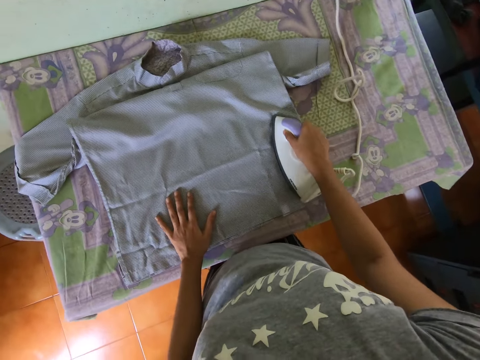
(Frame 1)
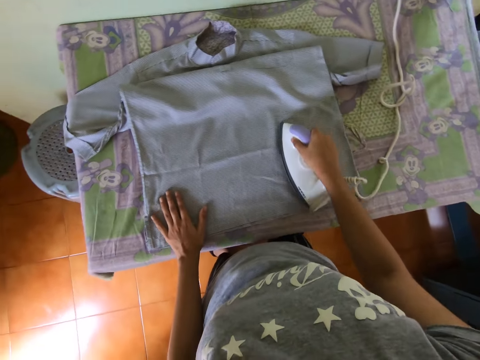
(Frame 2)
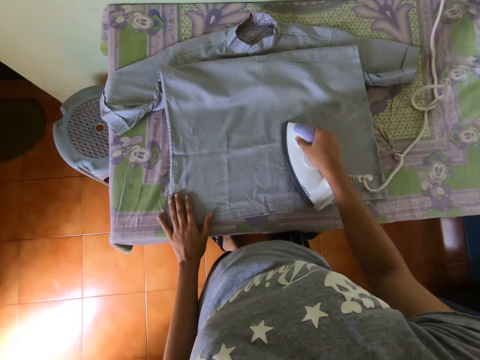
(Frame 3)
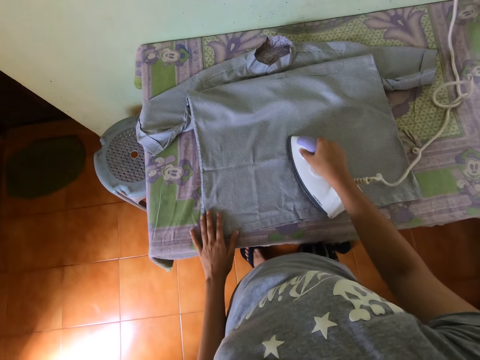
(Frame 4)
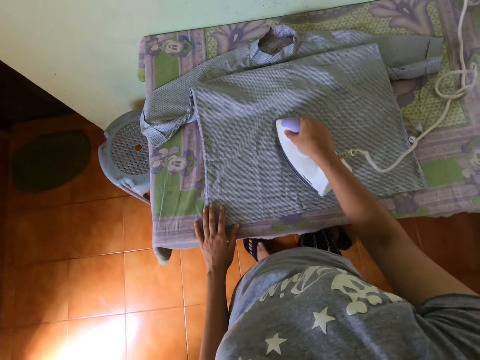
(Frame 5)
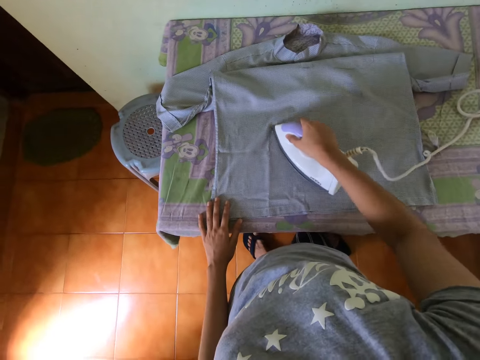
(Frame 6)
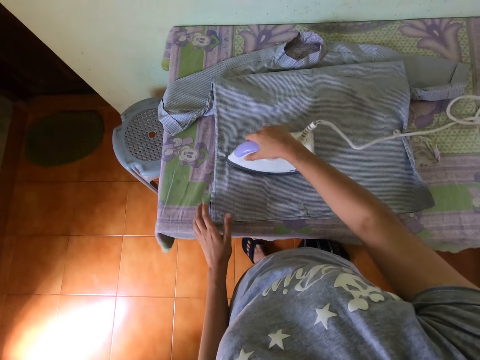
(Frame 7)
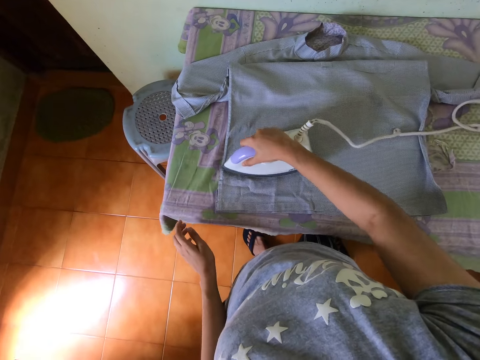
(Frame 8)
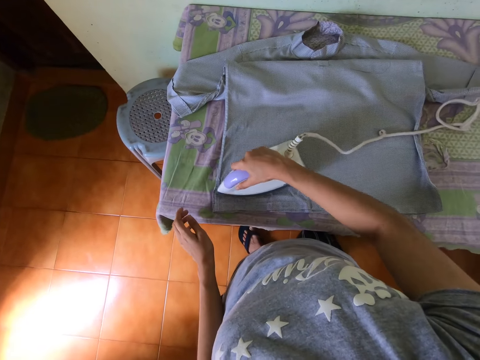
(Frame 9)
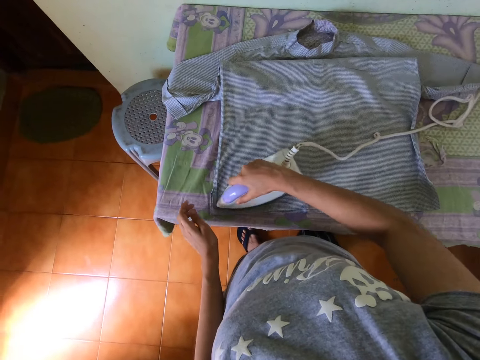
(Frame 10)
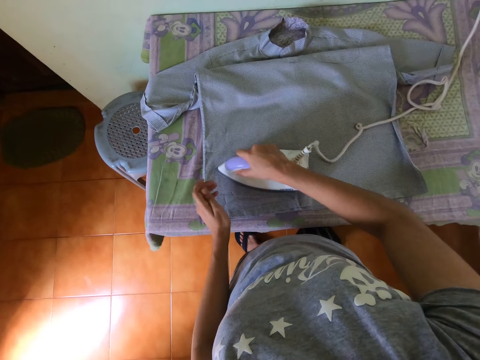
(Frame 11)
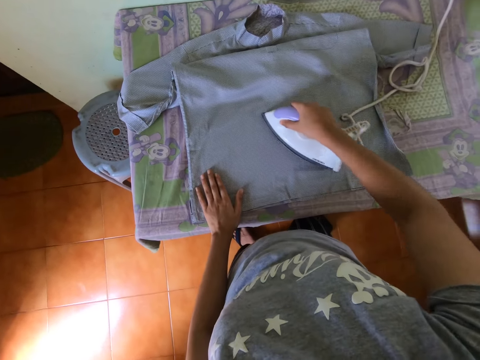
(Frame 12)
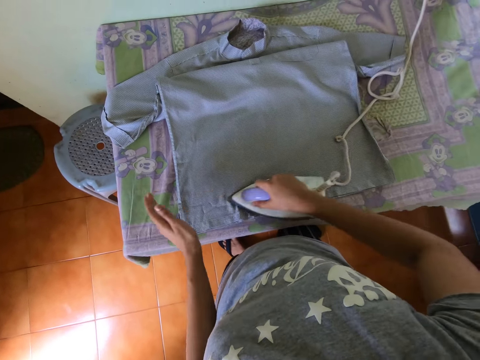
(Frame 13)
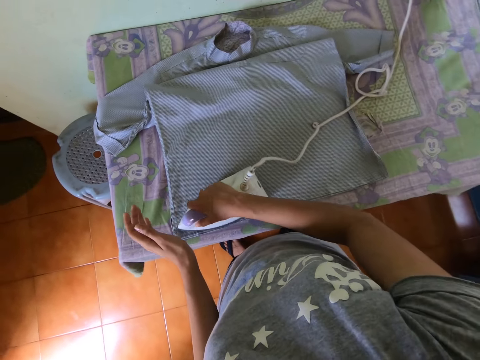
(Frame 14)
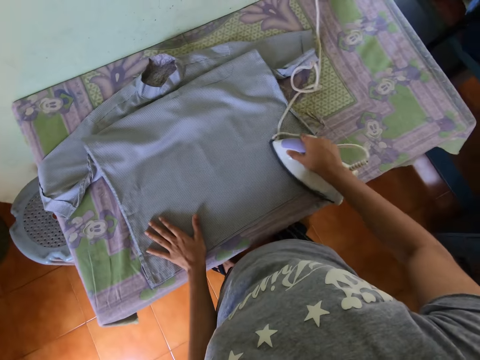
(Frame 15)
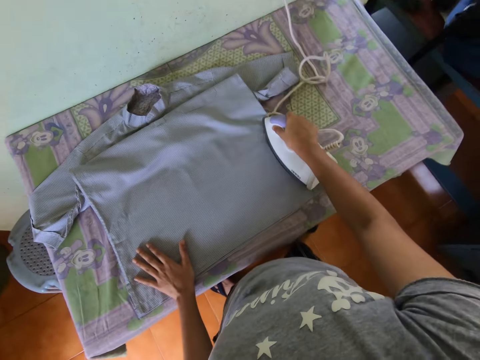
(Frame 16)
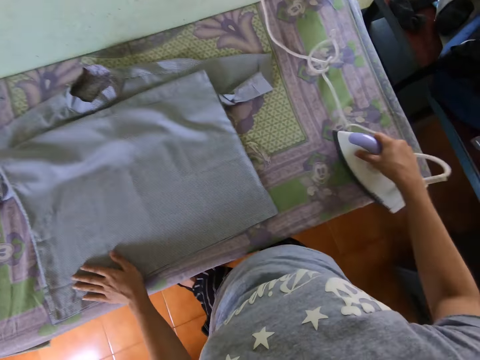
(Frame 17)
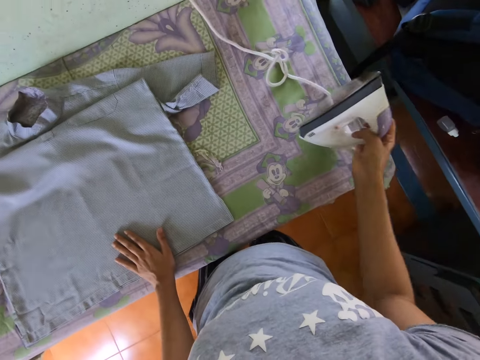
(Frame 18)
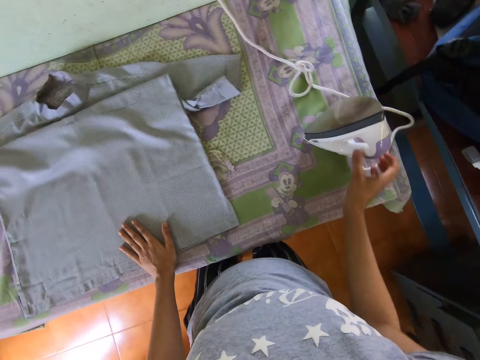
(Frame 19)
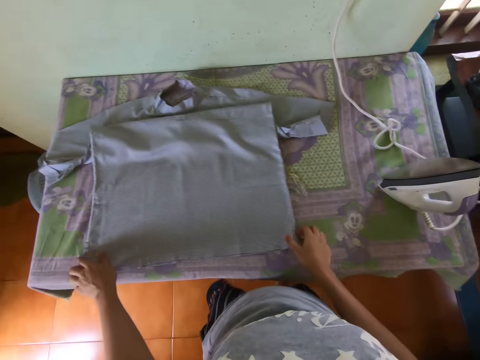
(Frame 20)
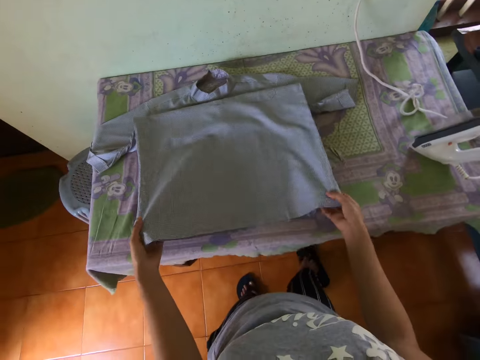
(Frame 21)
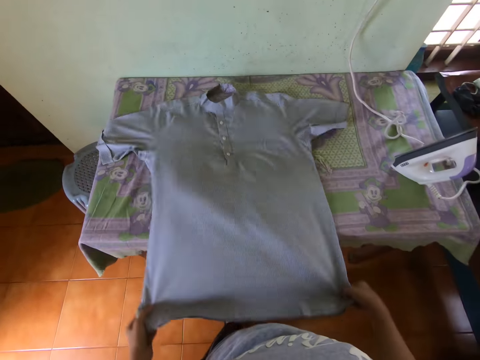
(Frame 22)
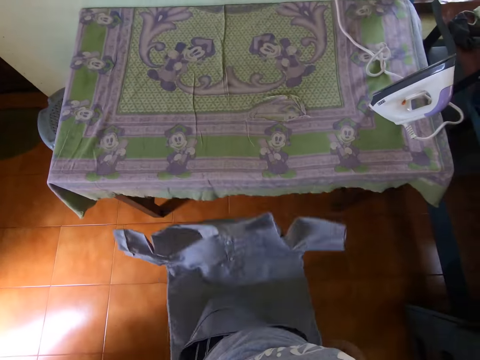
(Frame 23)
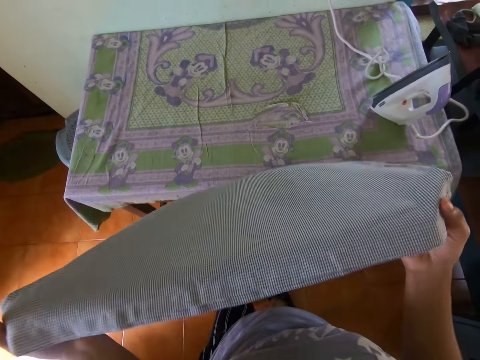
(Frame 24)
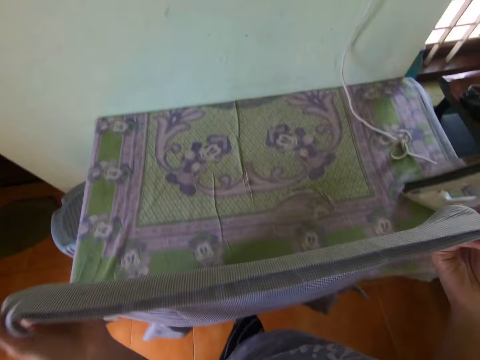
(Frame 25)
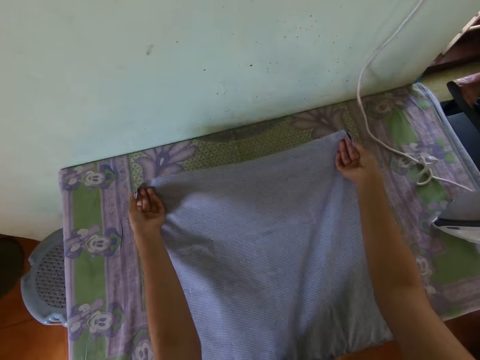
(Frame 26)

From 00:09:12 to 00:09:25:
The camera wearer places a hand on a shirt. They iron the shirt. They put an iron box on the ironing board. They pick up a t-shirt on the ironing board. They pull the shirt. They straighten the t-shirt.

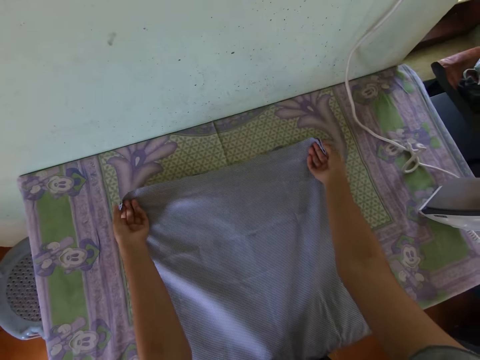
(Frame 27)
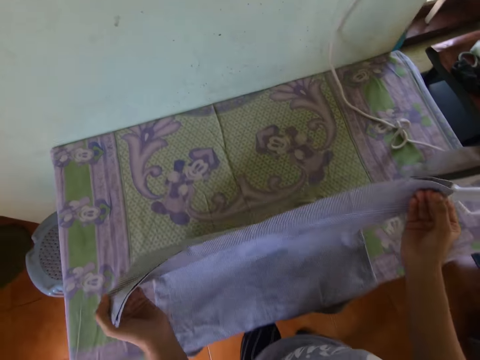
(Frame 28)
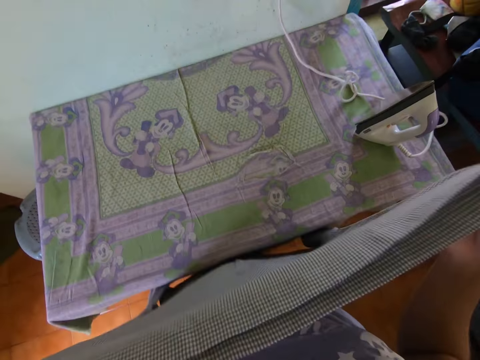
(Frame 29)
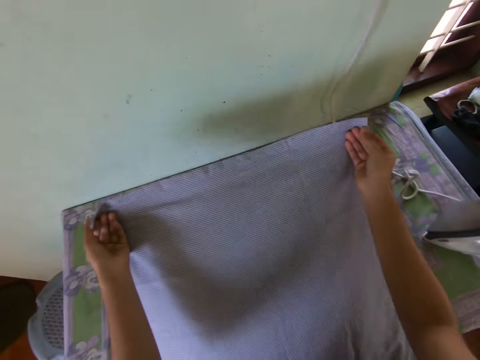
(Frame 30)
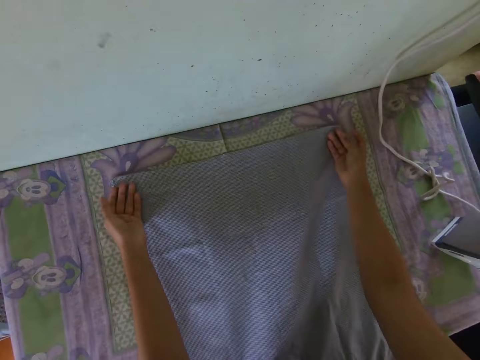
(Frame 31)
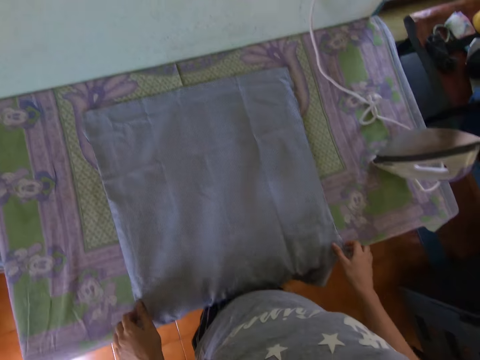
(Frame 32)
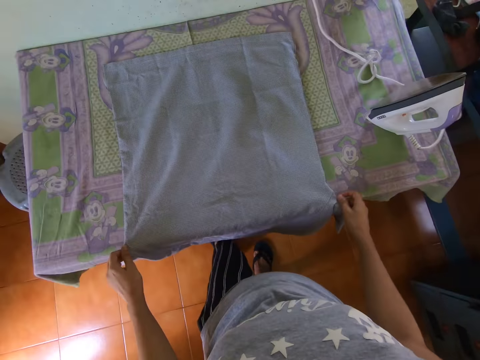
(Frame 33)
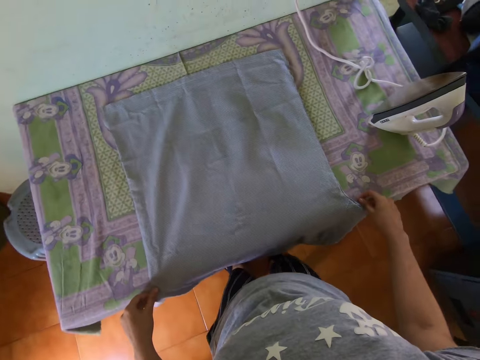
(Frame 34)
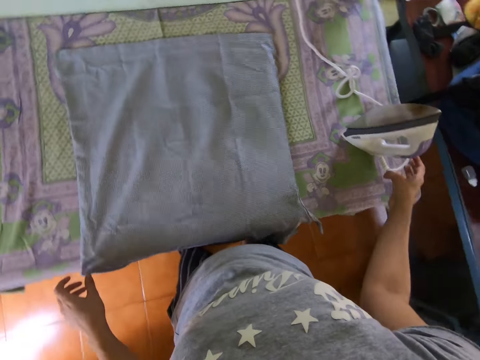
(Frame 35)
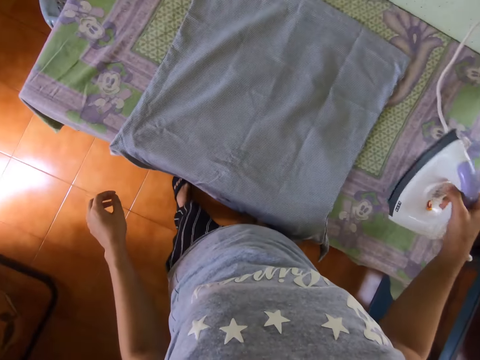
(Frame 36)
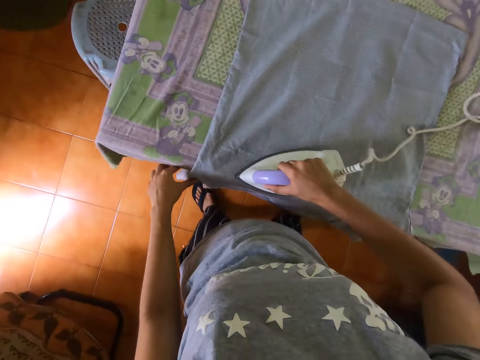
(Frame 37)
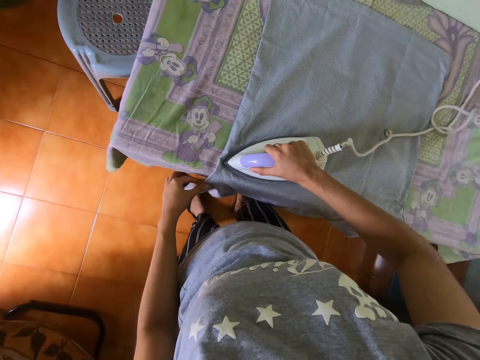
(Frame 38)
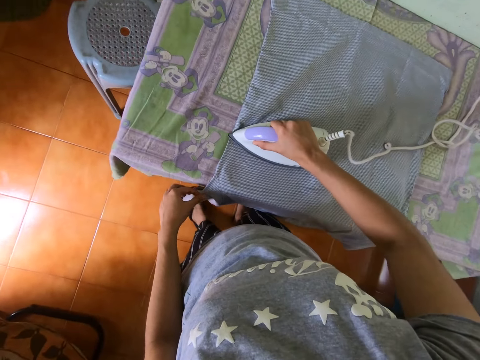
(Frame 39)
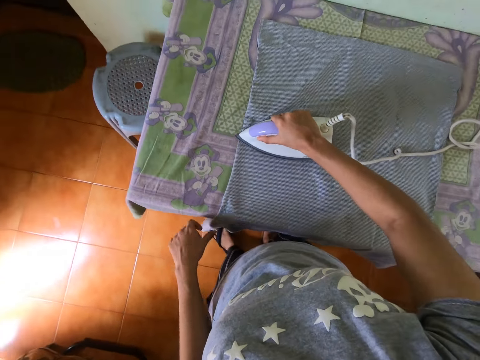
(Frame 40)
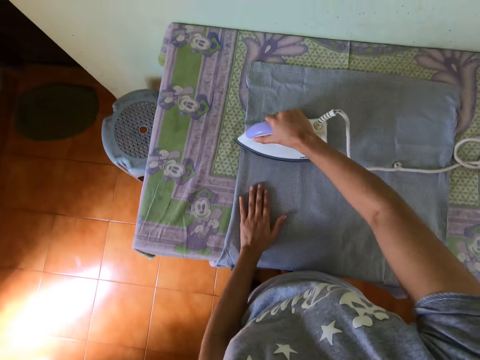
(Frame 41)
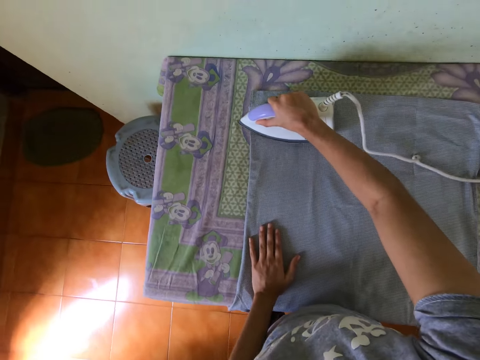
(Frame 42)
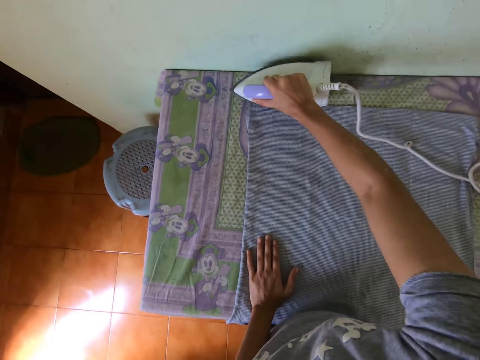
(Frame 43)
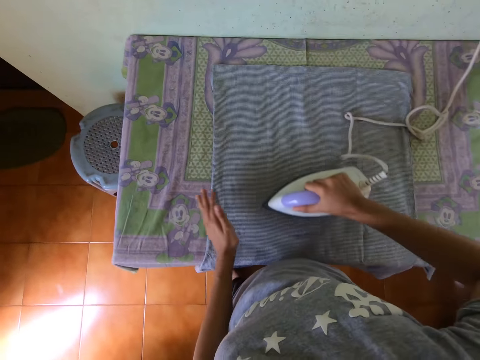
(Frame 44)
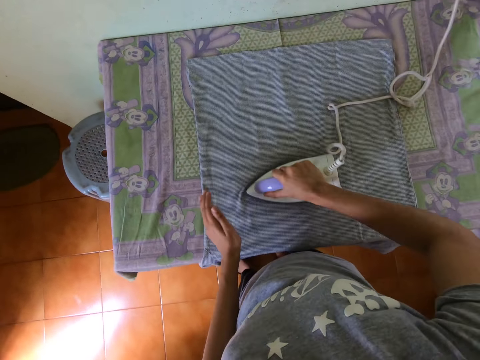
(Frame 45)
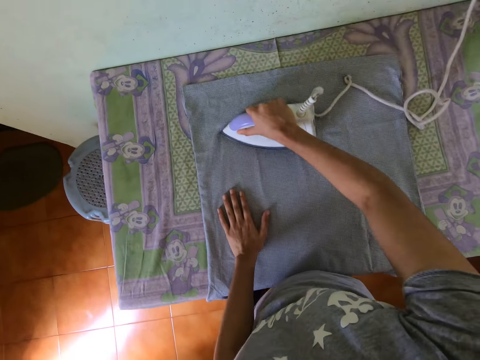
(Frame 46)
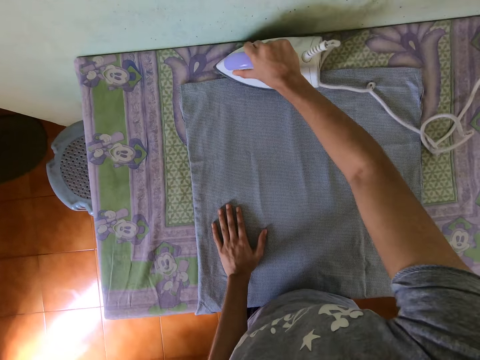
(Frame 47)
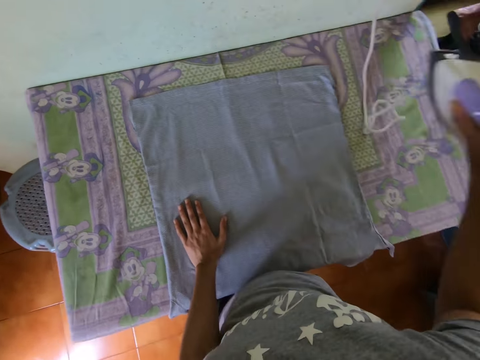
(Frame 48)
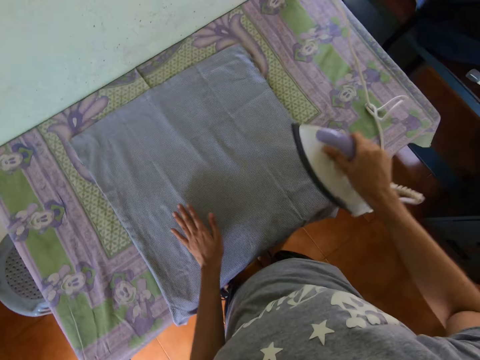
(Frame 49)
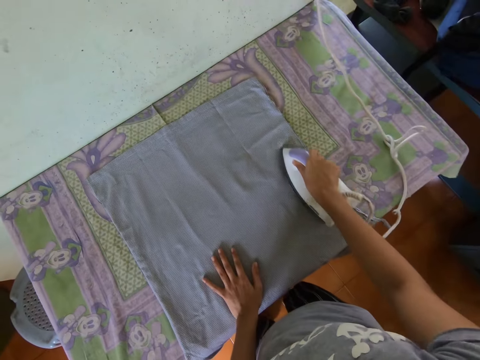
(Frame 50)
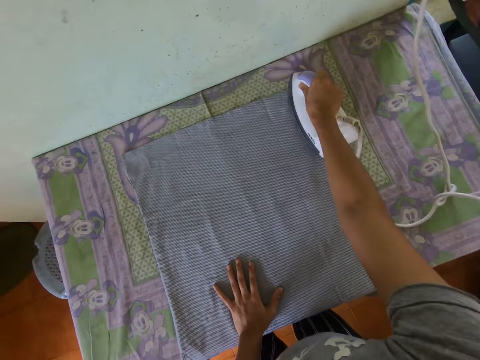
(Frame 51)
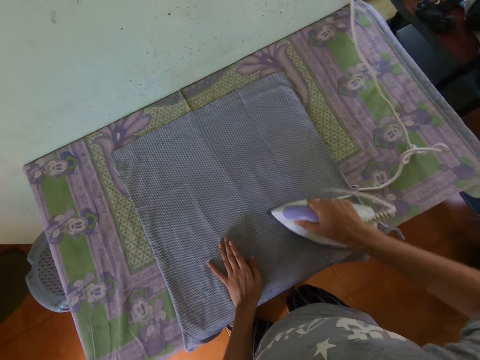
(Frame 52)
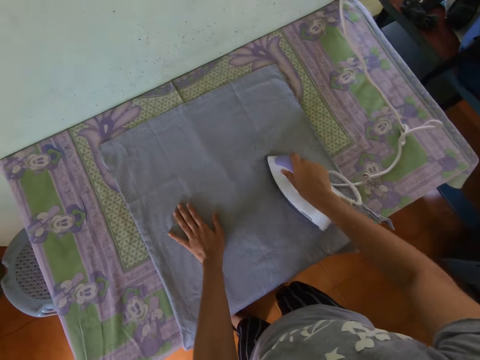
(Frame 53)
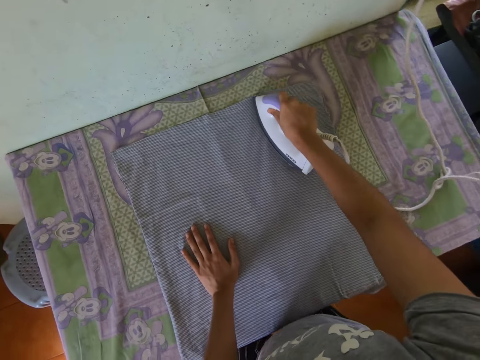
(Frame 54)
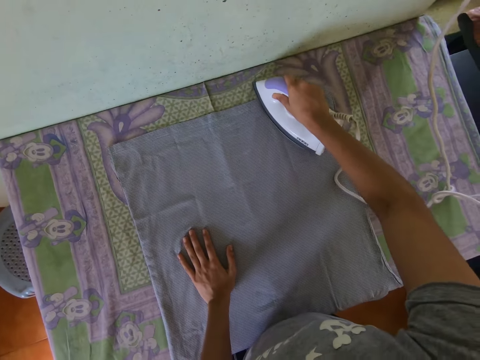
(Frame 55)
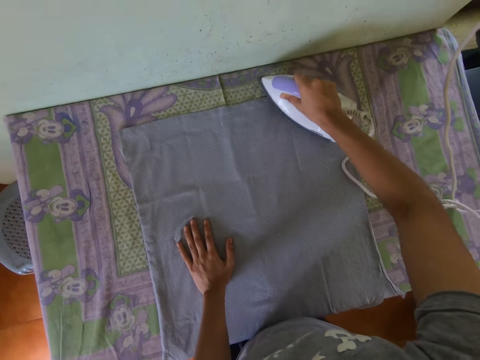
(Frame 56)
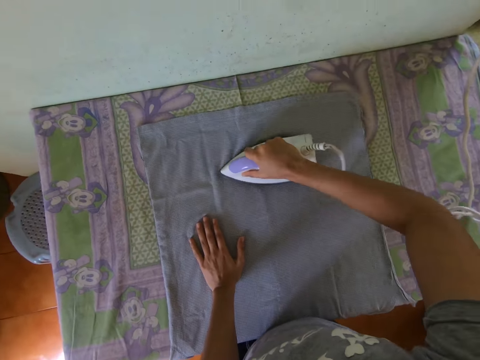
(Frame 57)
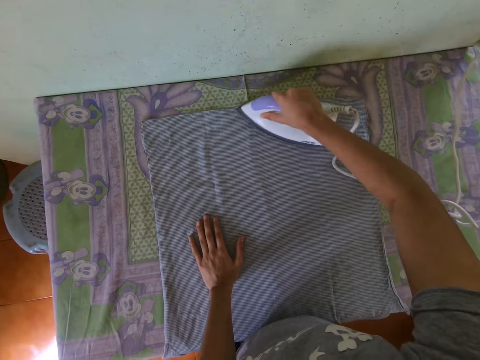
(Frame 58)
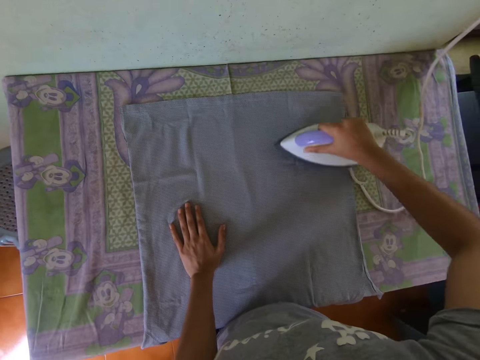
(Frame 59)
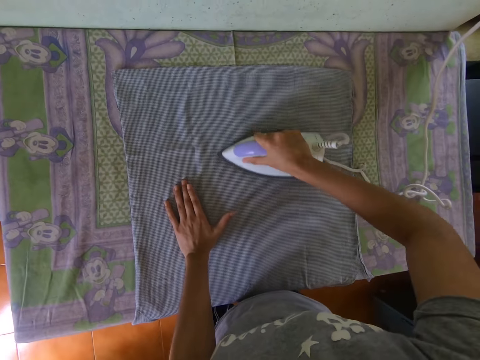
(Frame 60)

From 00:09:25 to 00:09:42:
The camera wearer puts a t-shirt on the ironing board. They lift the t-shirt. They put the t-shirt on the ironing board. They straighten the t-shirt. They pick up an iron box on the ironing board. They iron the t-shirt with the iron box. They hold the t-shirt. They straighten a cord on the iron box. They iron the t-shirt with the iron box.
